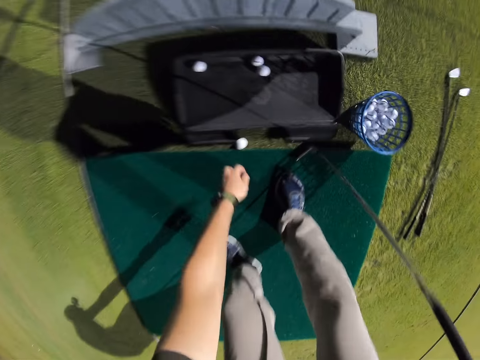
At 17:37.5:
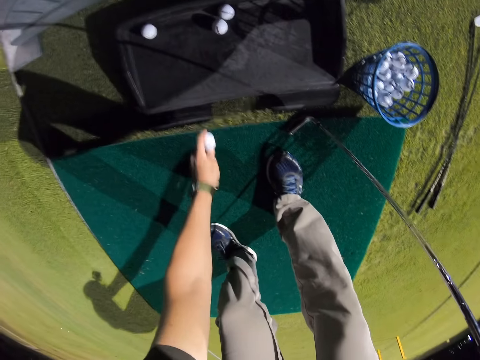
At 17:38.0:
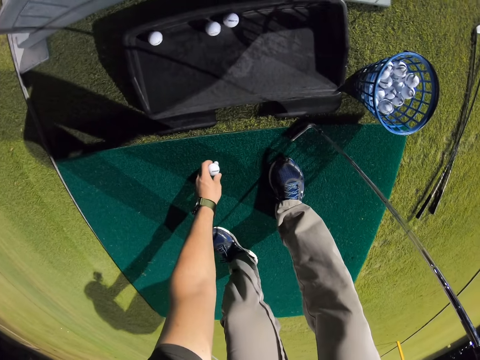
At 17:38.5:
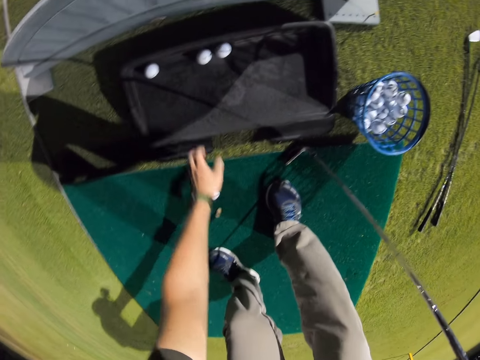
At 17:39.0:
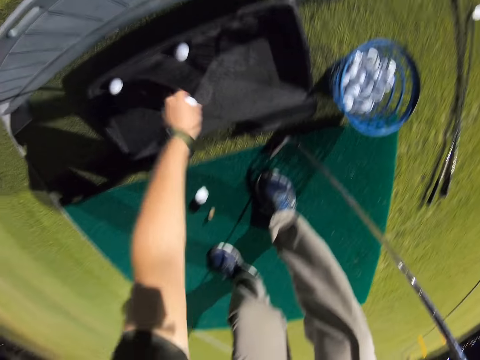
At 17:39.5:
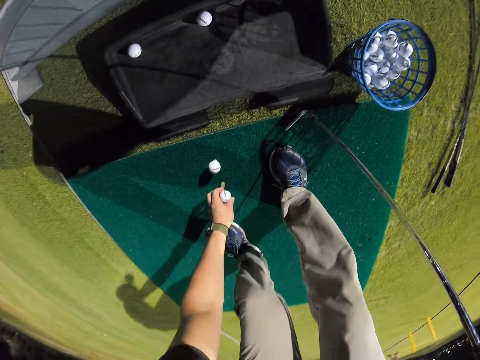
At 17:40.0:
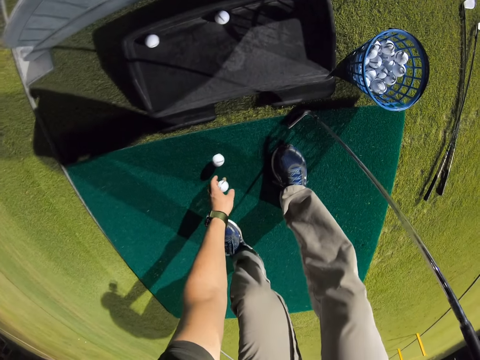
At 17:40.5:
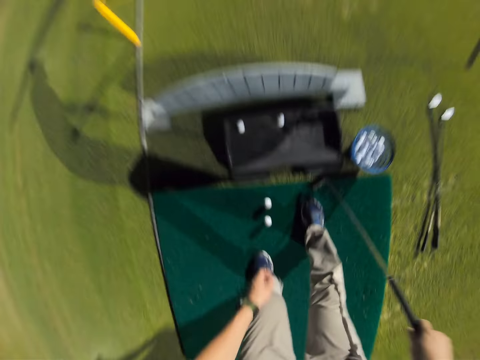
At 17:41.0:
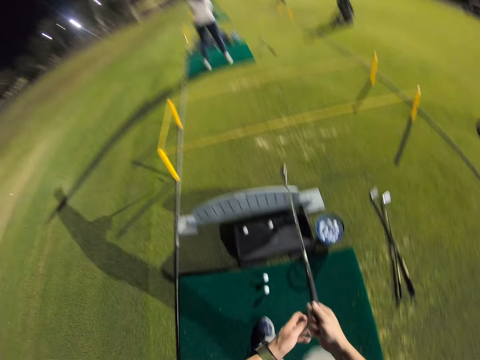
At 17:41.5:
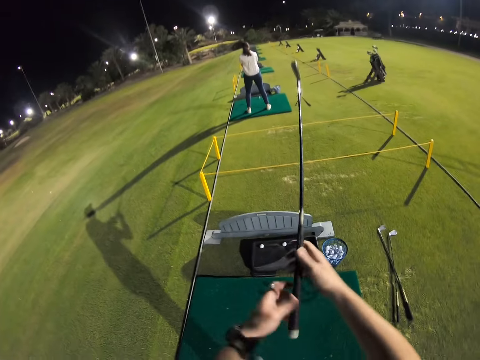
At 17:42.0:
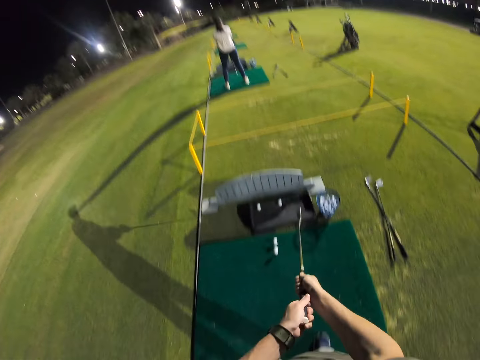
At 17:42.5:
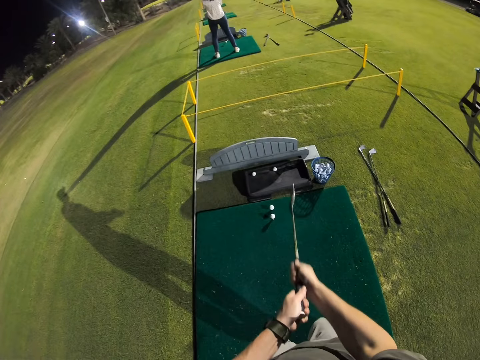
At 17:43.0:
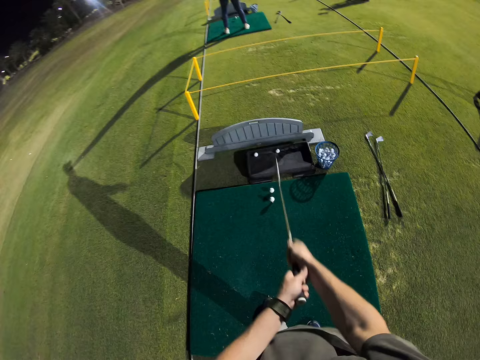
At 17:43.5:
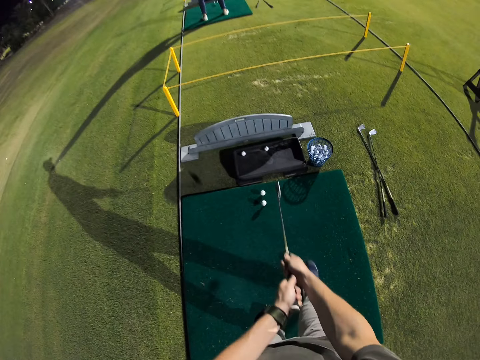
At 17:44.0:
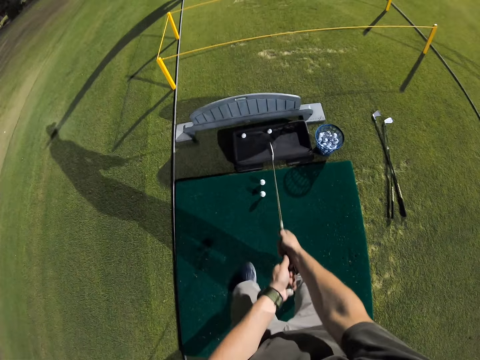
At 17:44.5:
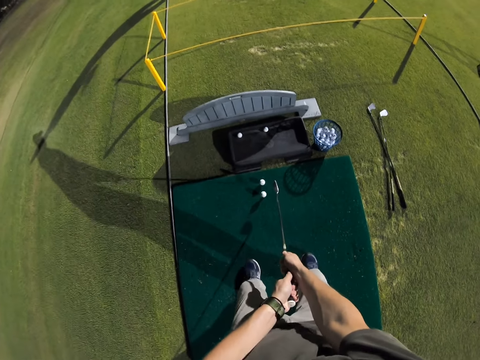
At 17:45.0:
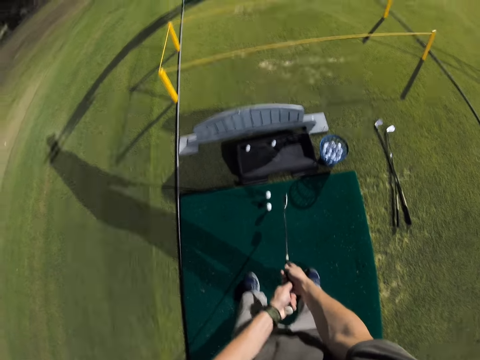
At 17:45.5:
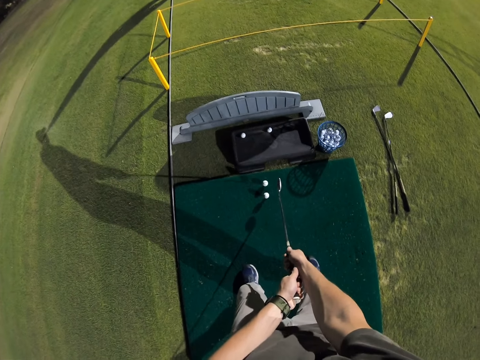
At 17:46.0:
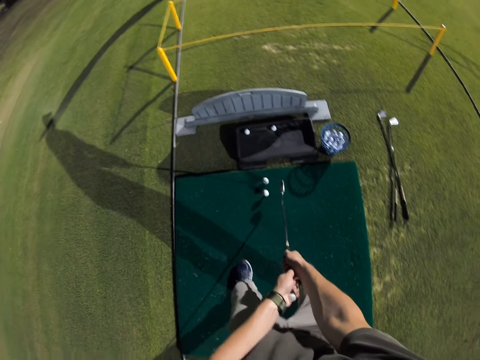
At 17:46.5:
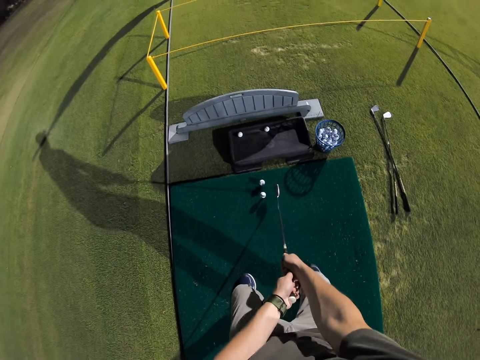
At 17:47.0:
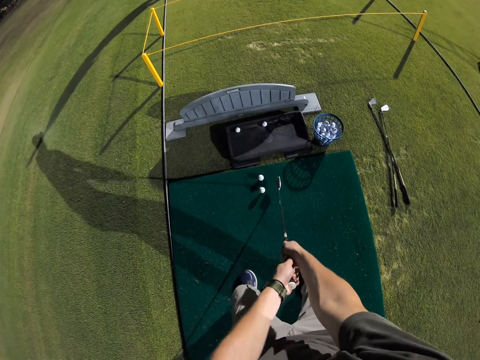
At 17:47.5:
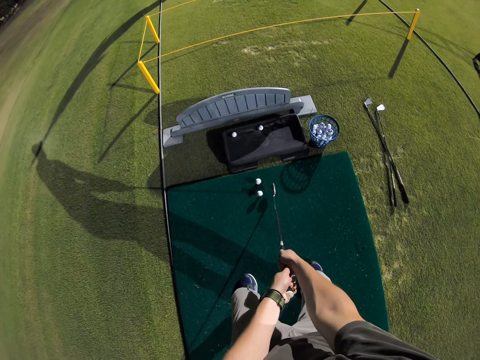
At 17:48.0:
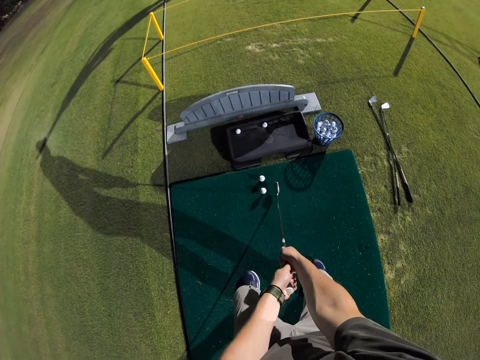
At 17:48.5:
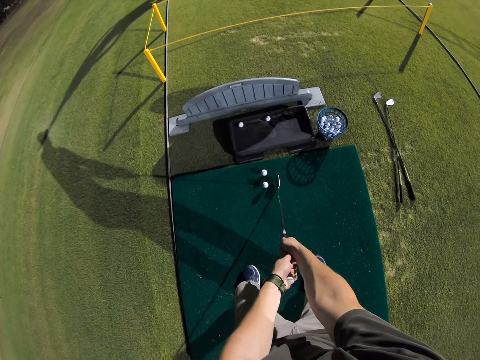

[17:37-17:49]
The camera wearer picks up the ball. They move the hockey ball. They move the hockey ball again. They put down the ball. They swing a hockey stick. They squat down. They position the hockey stick.

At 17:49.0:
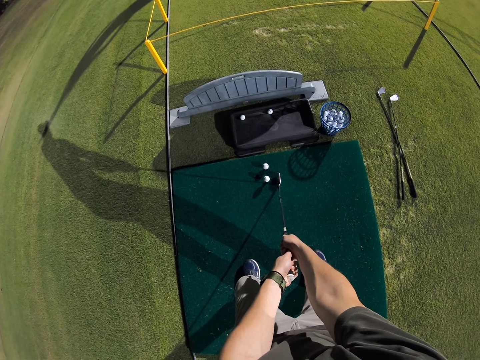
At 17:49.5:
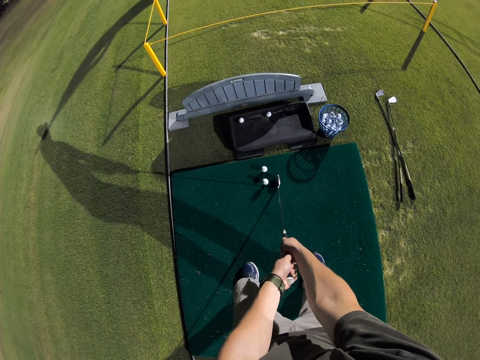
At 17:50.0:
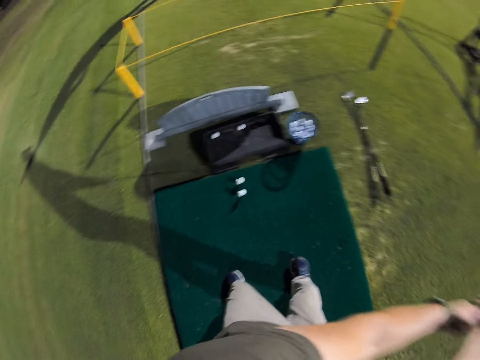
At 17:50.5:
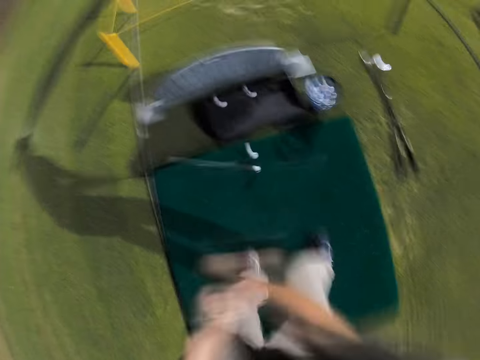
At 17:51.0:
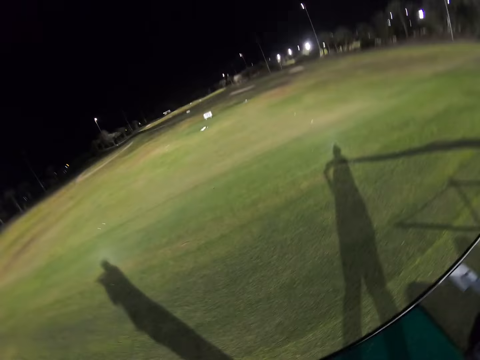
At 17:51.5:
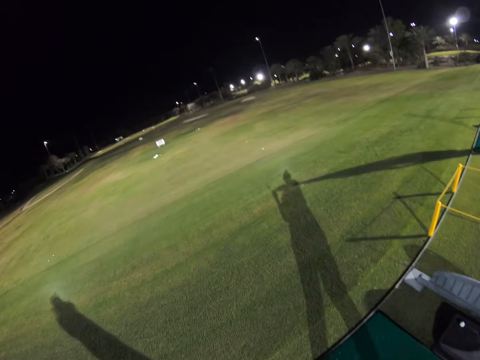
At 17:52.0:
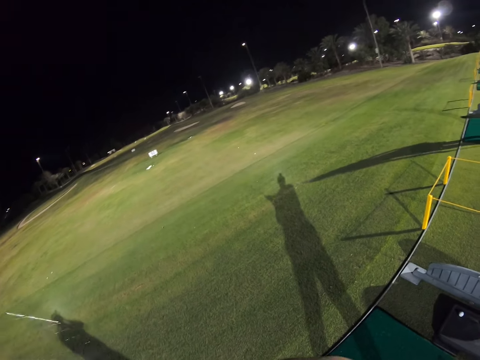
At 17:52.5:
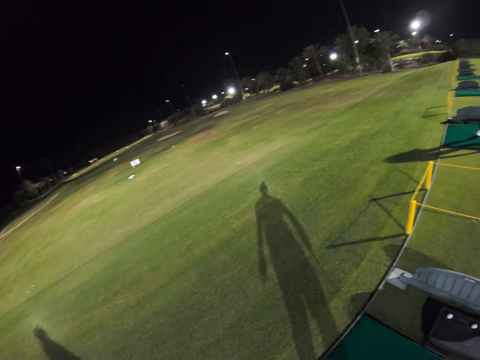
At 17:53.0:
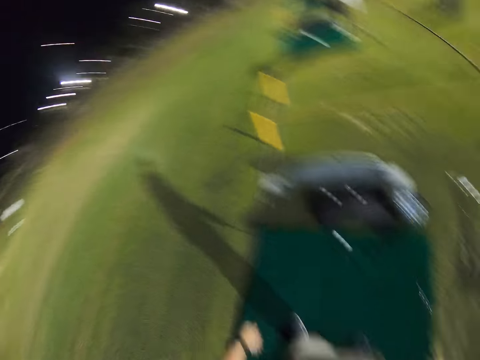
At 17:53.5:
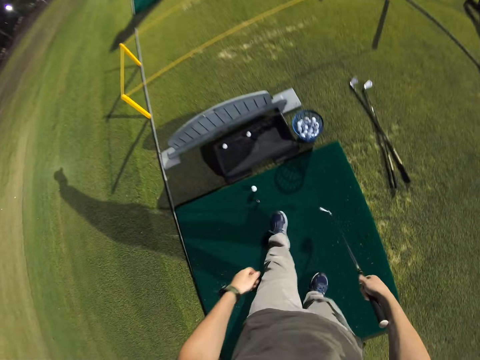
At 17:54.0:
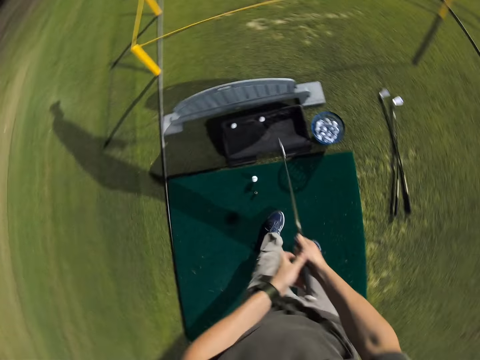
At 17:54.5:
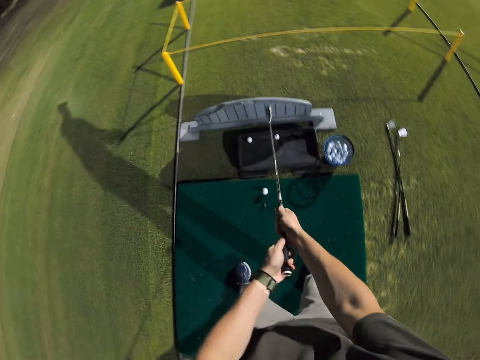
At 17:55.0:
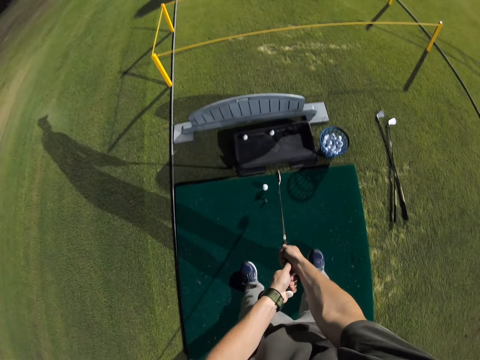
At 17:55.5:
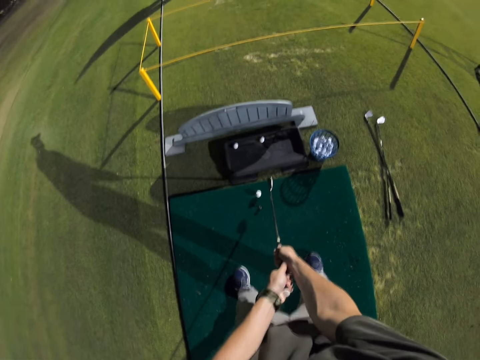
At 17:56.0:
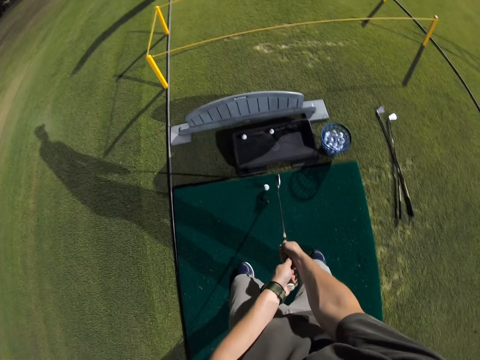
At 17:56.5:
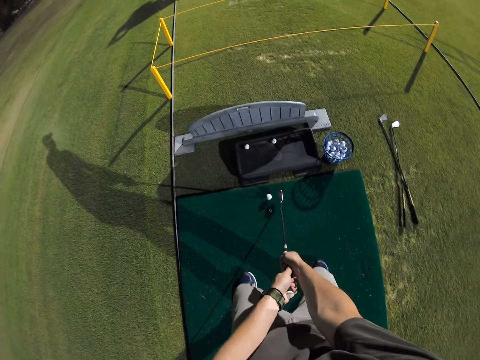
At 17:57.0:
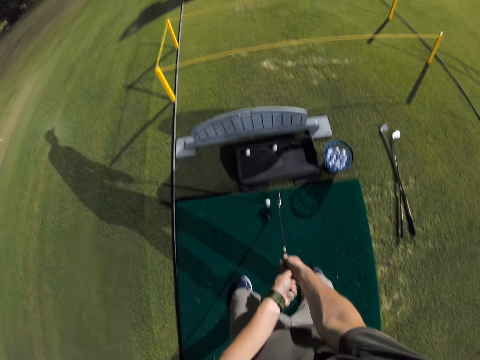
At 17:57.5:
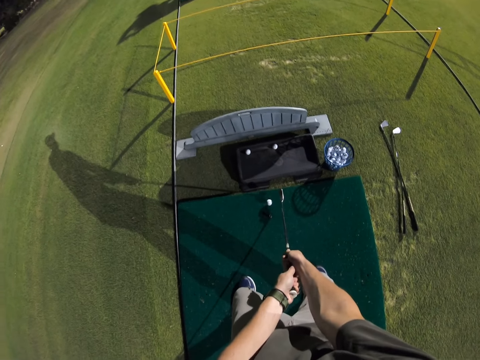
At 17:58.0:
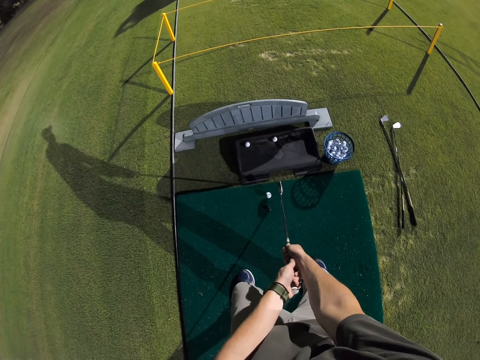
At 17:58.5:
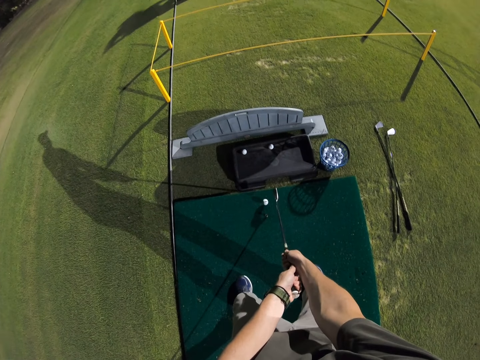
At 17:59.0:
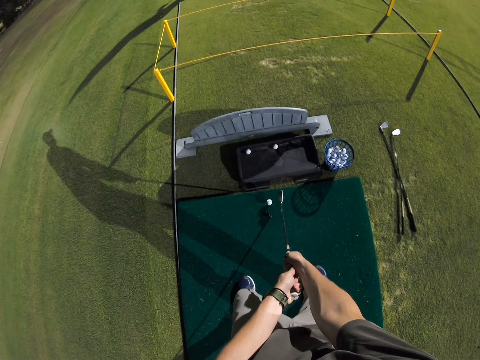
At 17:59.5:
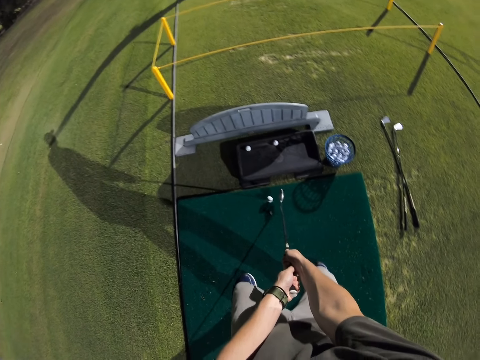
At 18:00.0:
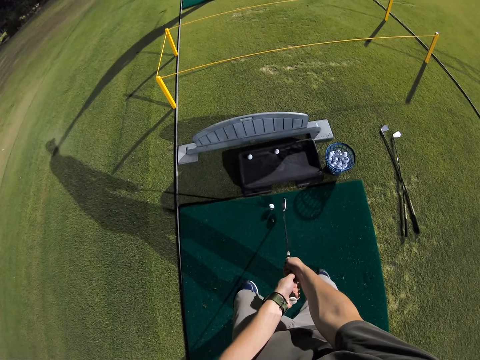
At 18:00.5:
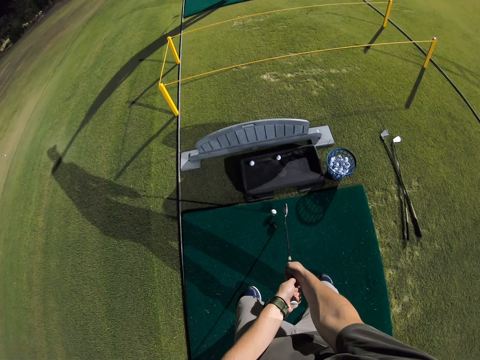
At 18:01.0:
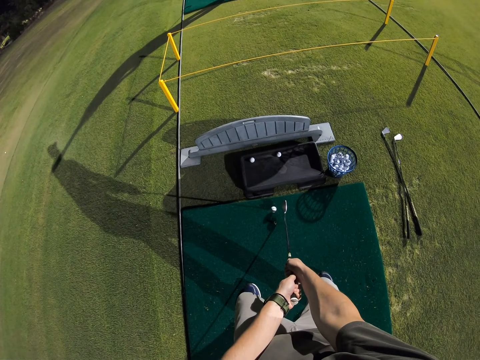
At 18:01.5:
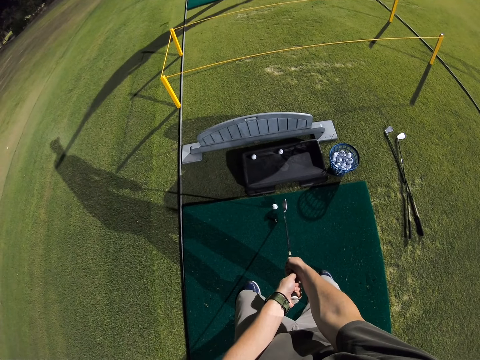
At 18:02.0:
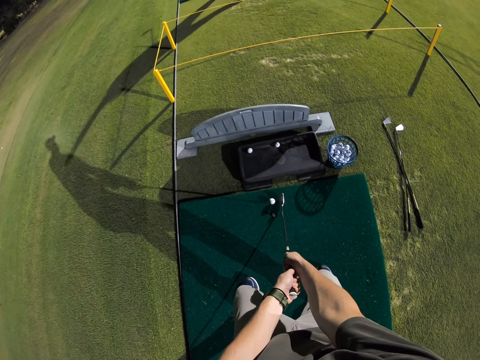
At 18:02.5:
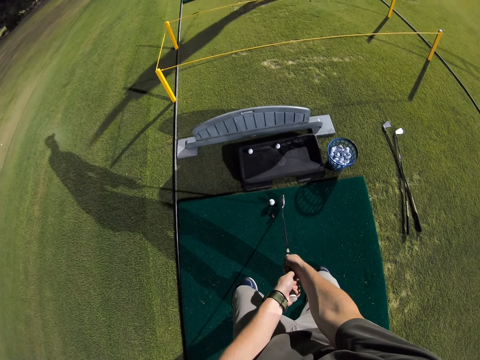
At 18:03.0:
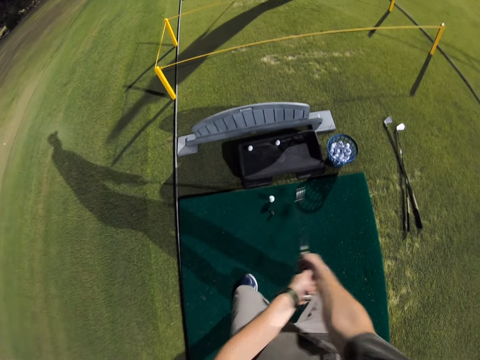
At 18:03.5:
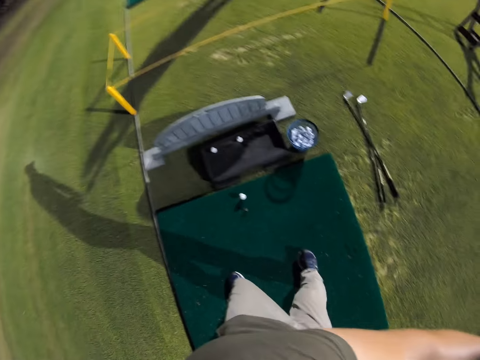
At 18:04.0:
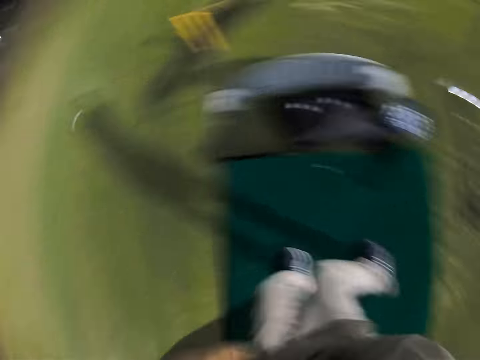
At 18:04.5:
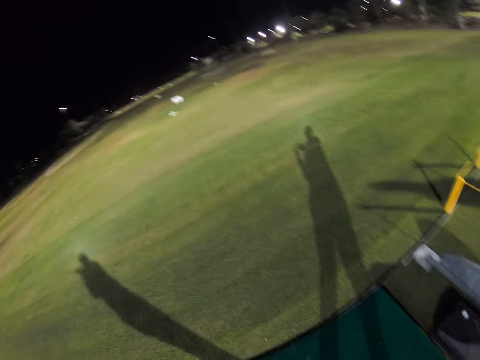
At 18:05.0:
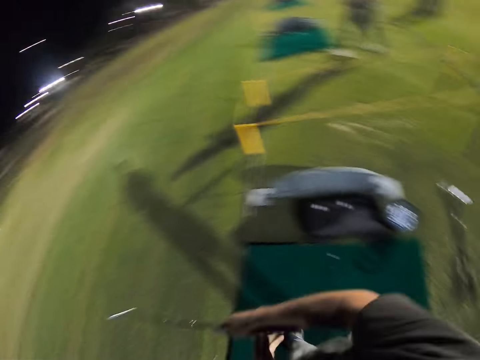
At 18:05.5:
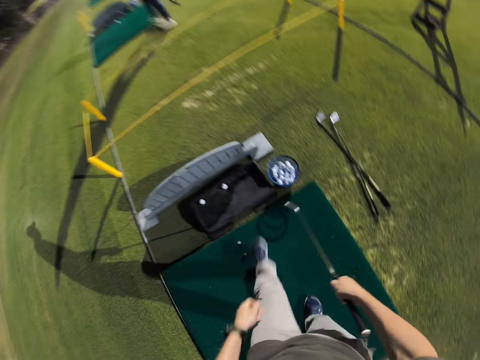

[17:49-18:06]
The camera wearer hits the hockey ball. They look at the ball. They move around. They squat down. They hit the hockey ball.
